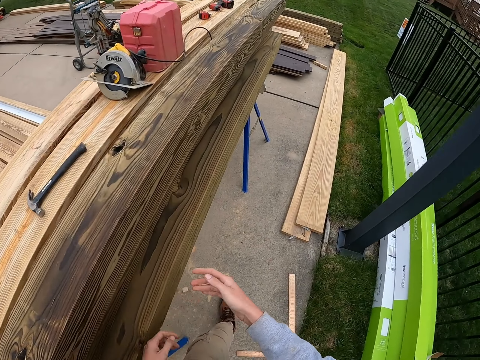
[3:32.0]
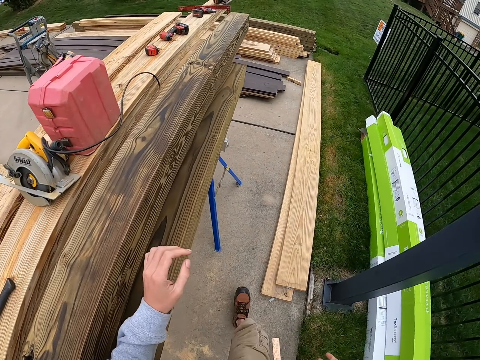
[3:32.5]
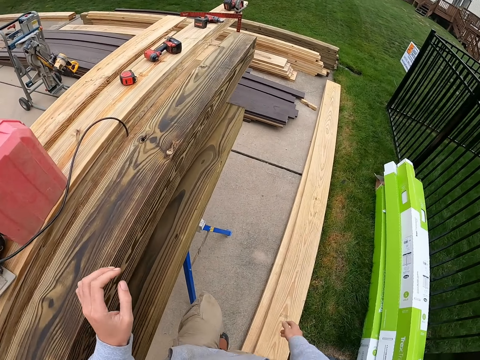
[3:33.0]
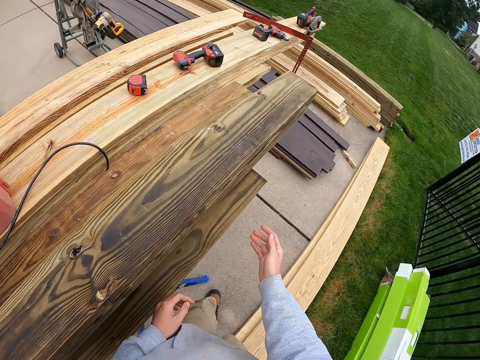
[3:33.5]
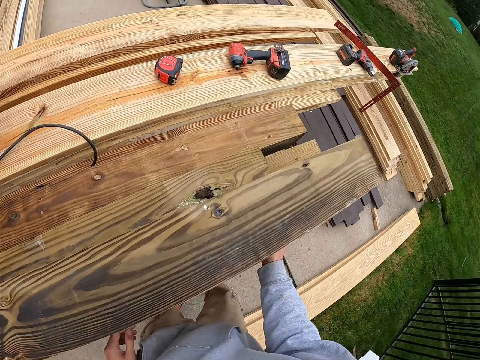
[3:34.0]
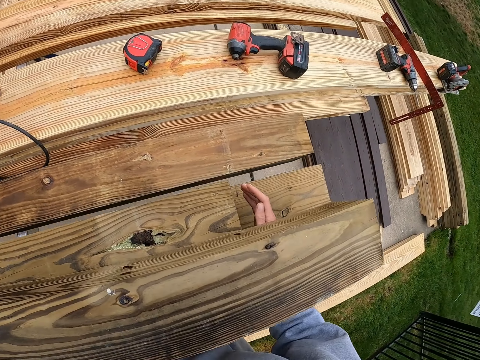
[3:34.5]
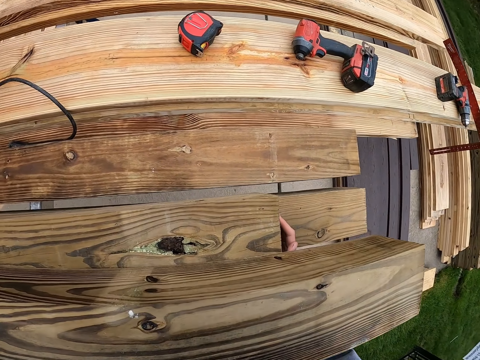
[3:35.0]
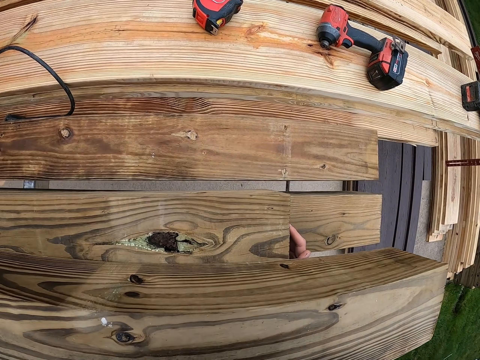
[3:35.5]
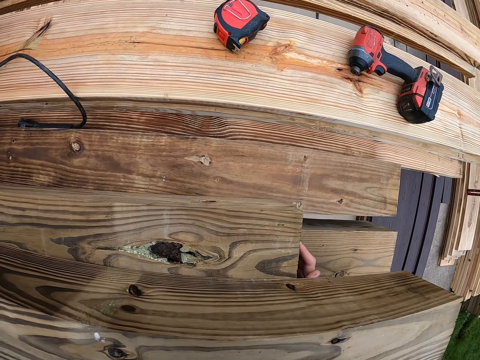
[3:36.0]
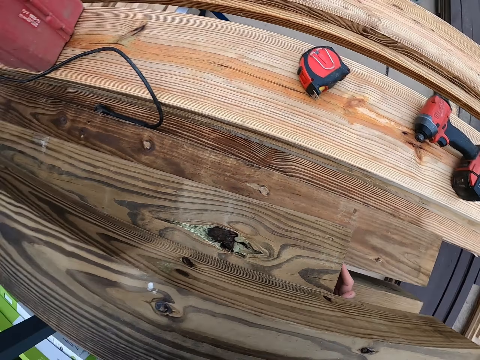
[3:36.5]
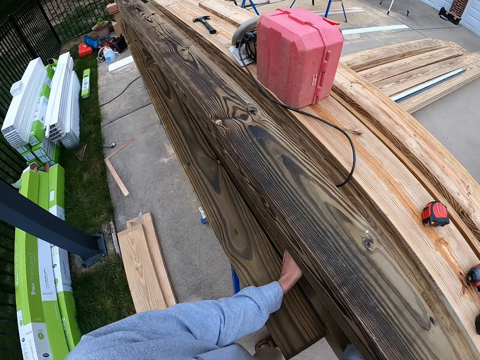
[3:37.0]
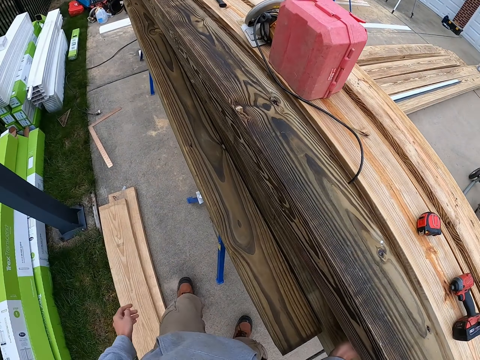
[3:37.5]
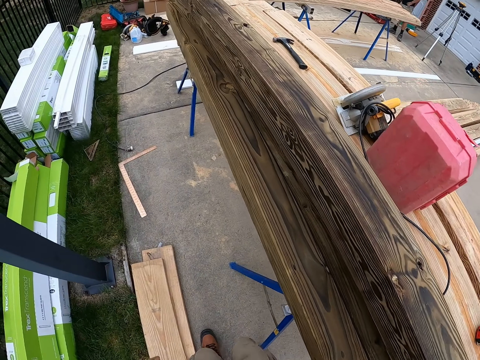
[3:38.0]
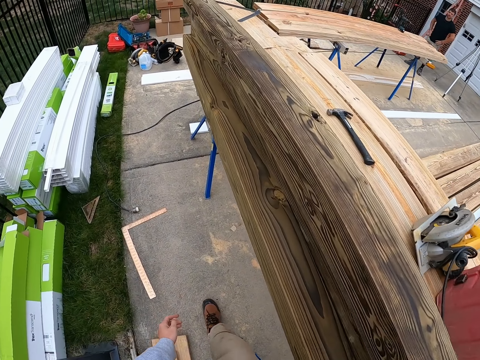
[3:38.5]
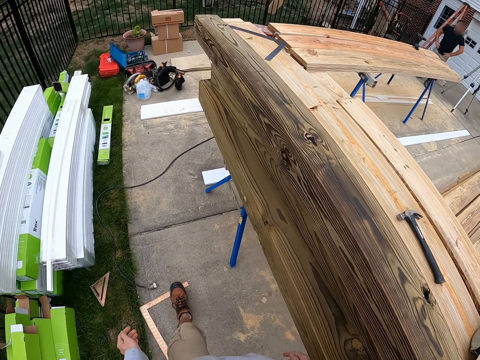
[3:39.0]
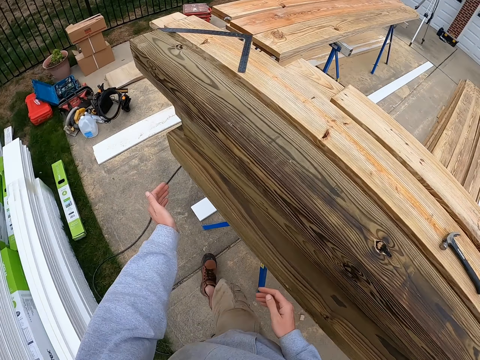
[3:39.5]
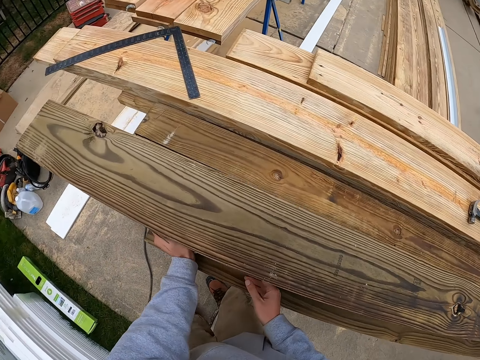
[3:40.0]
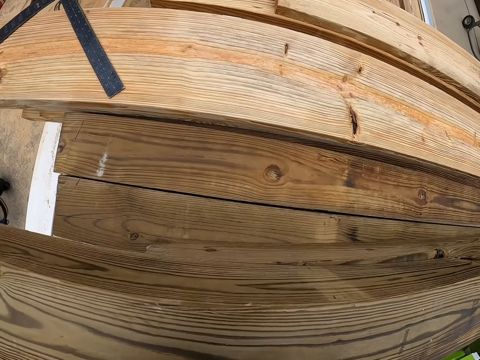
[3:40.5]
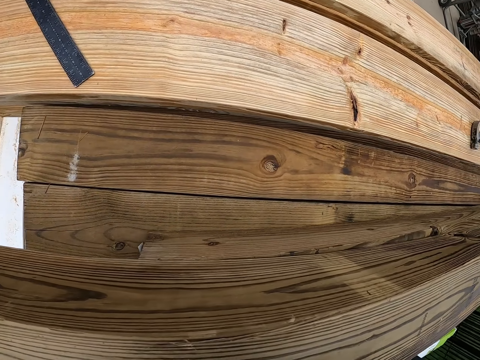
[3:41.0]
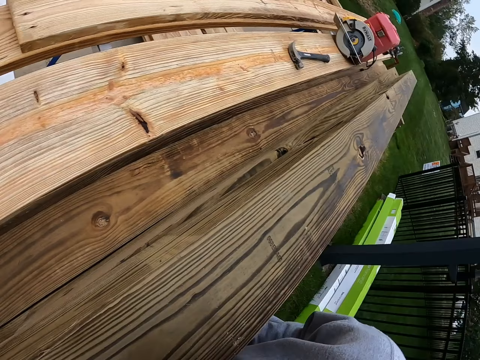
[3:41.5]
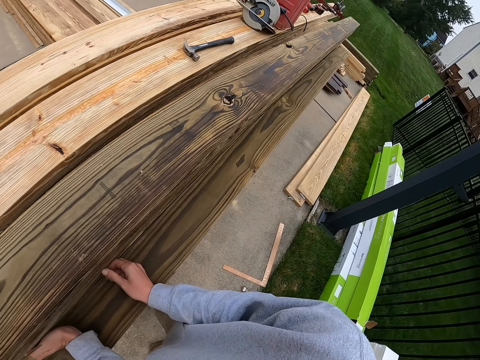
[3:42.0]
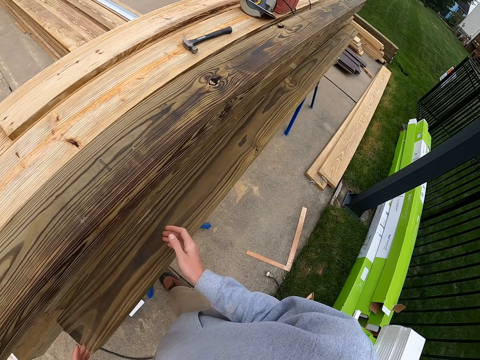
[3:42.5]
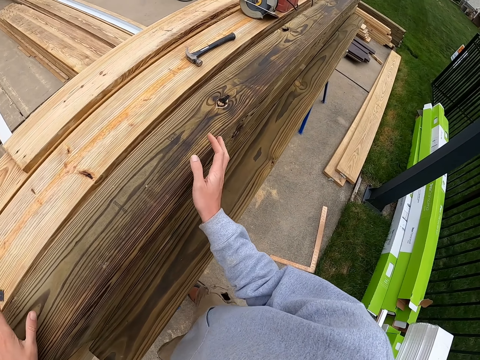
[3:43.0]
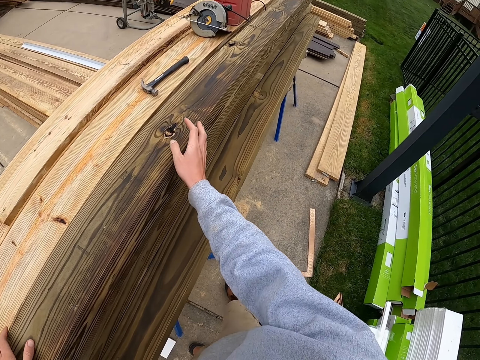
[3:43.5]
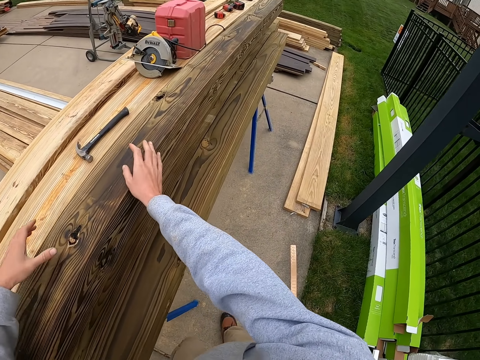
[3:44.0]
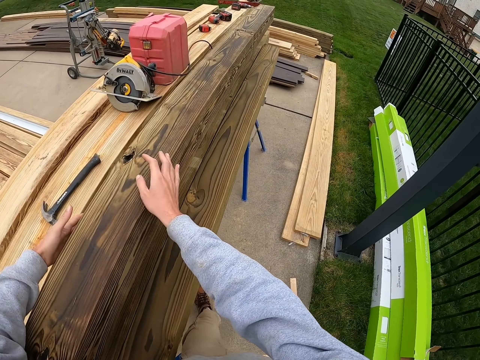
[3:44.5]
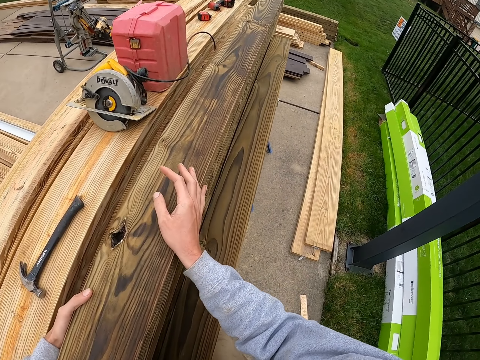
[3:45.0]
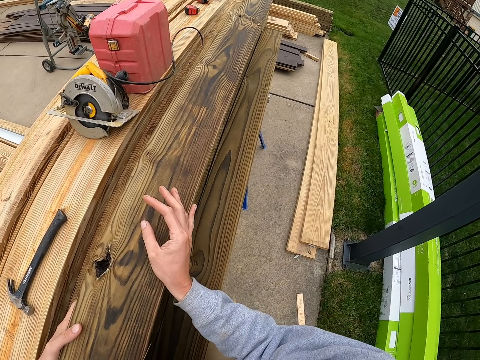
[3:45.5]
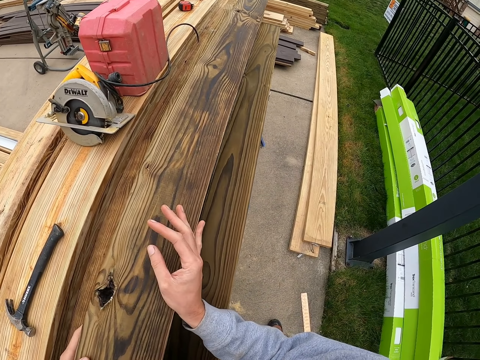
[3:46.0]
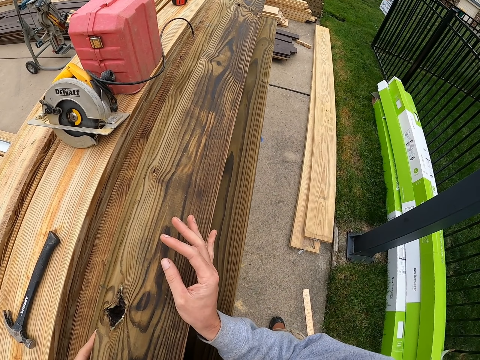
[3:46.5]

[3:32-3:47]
The camera wearer walks. They touch timber. They walk. They touch the timber.

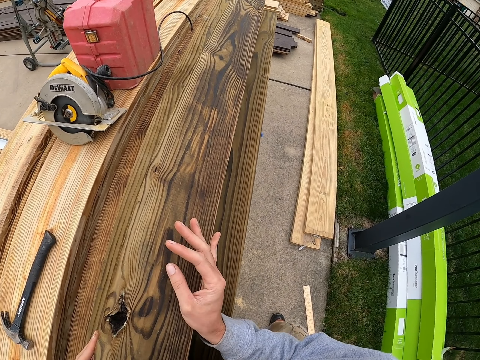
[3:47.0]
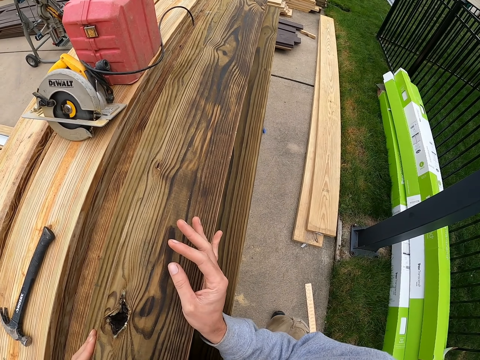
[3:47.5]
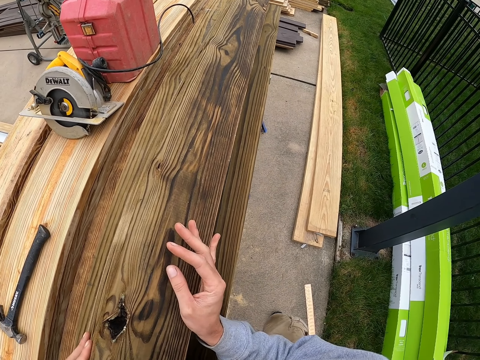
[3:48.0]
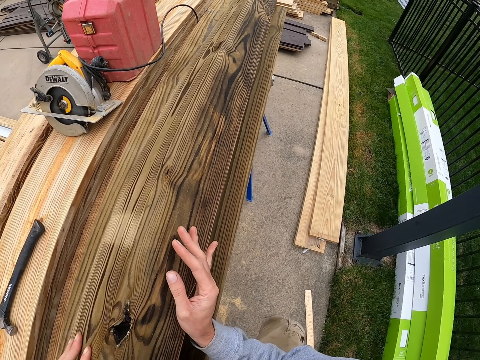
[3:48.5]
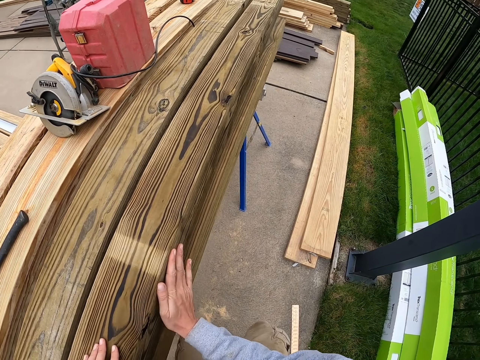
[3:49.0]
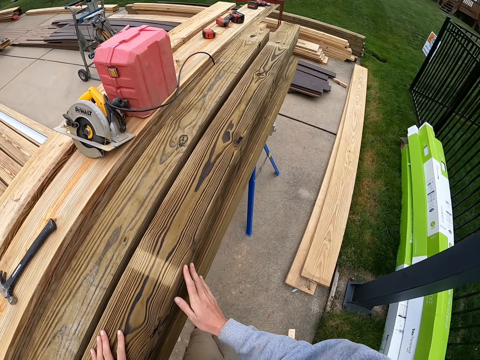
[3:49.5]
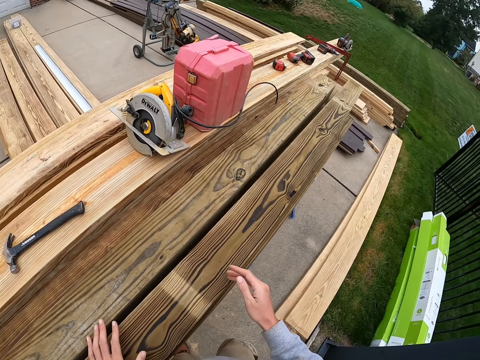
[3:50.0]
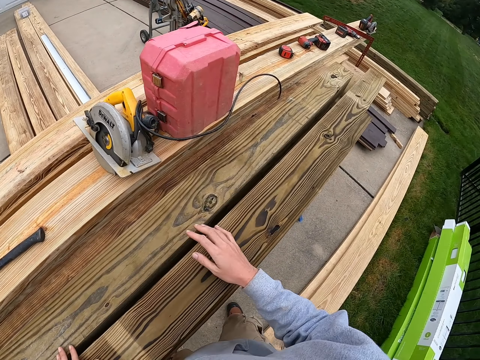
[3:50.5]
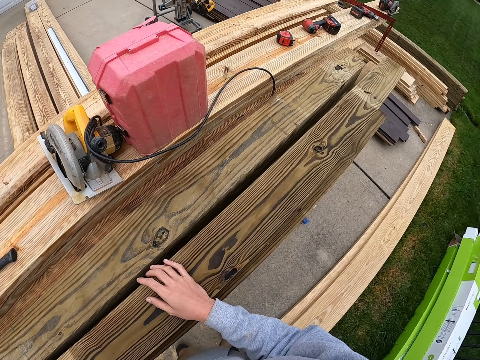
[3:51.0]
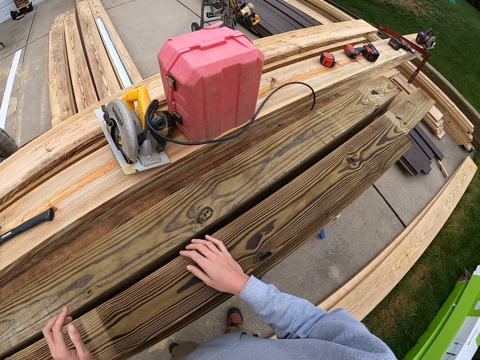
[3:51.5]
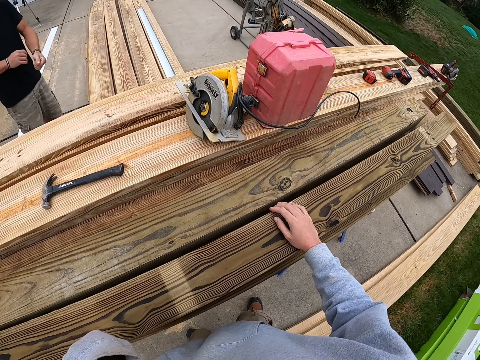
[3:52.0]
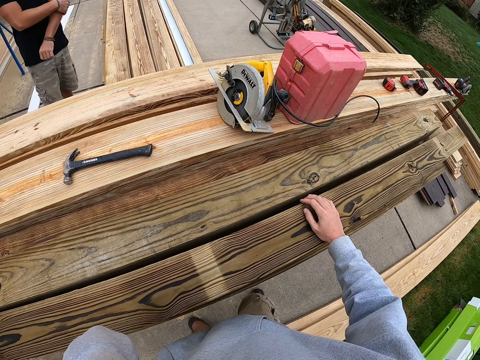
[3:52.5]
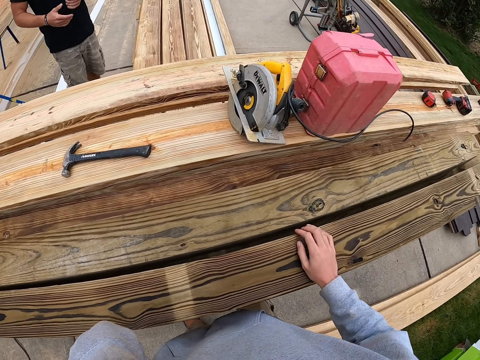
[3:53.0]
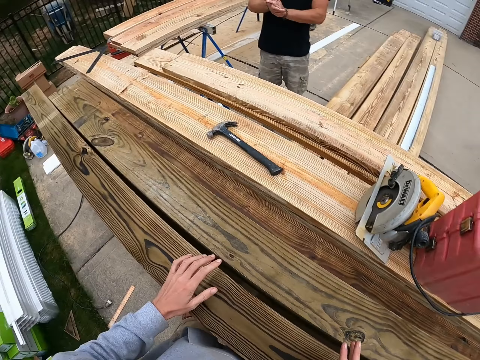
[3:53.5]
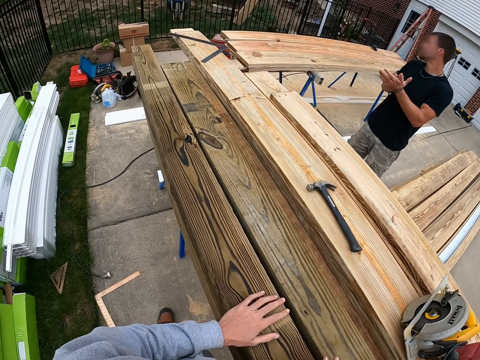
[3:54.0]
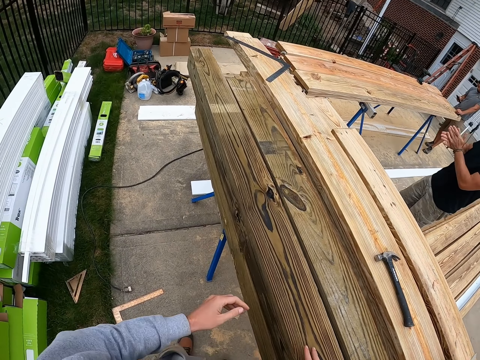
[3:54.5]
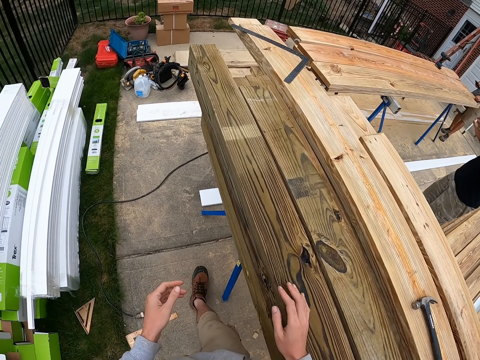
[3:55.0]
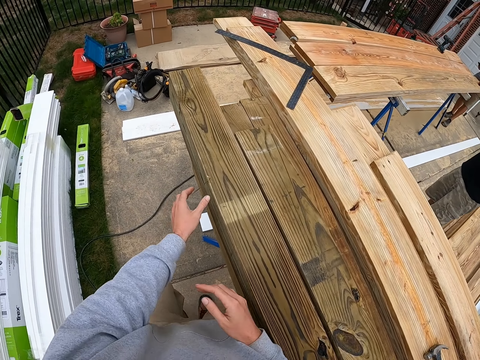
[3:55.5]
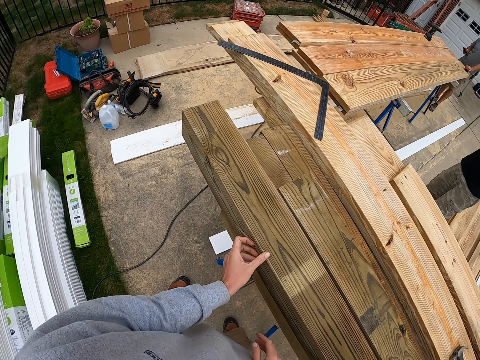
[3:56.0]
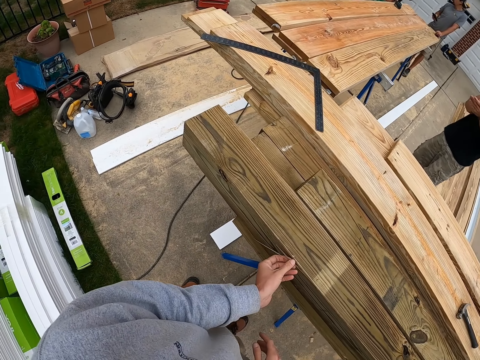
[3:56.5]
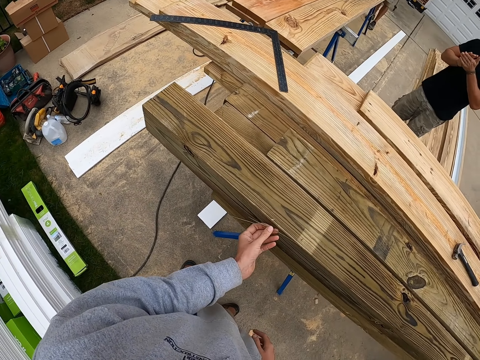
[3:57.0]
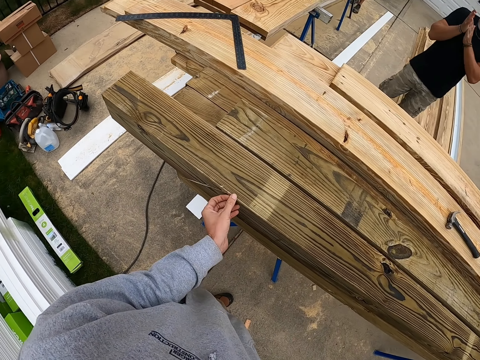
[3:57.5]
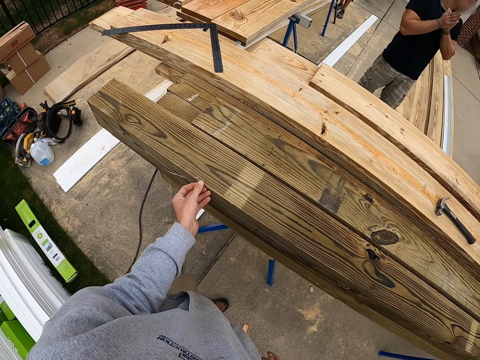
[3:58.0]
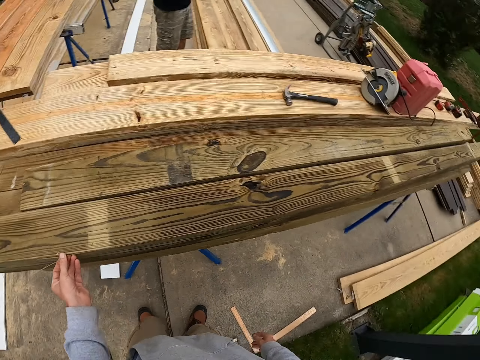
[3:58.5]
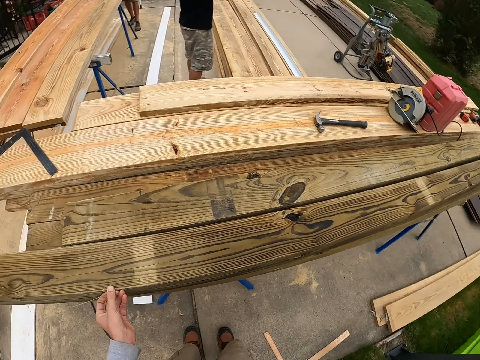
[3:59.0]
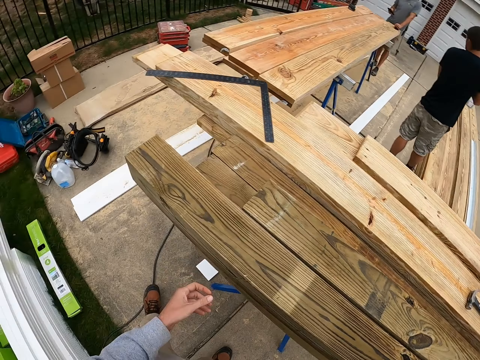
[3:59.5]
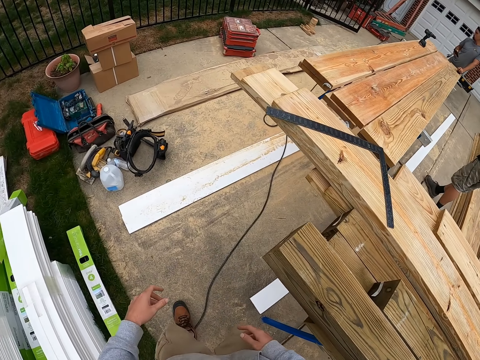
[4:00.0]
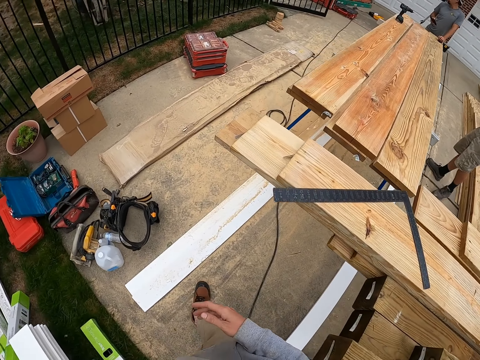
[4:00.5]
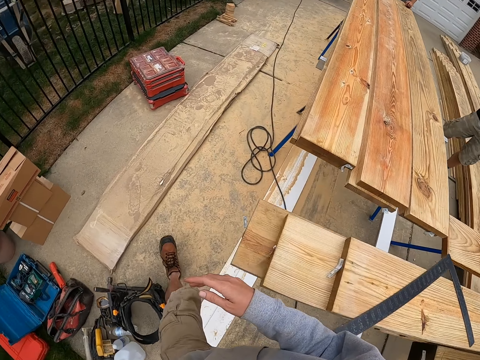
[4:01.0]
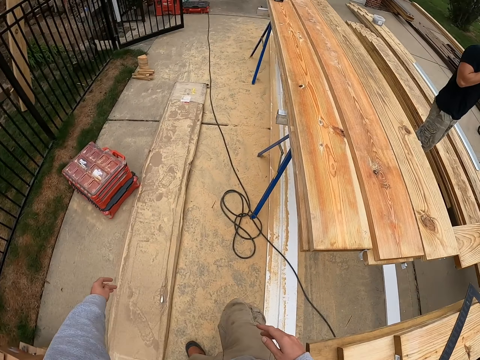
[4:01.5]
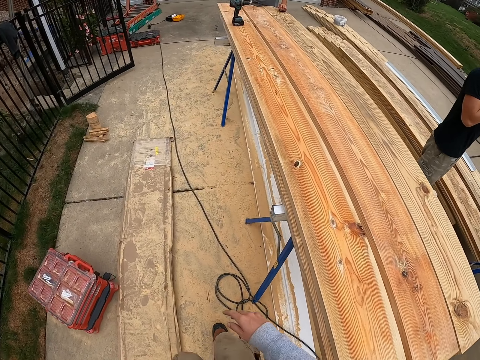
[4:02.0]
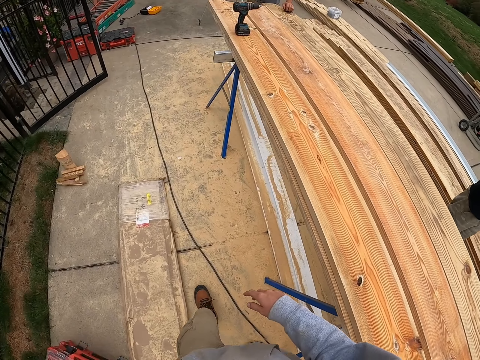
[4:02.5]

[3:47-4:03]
The camera wearer looks around. They walk. They touch timber. They look around. They walk.
